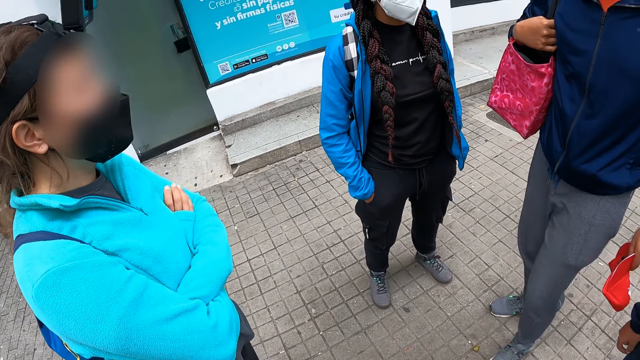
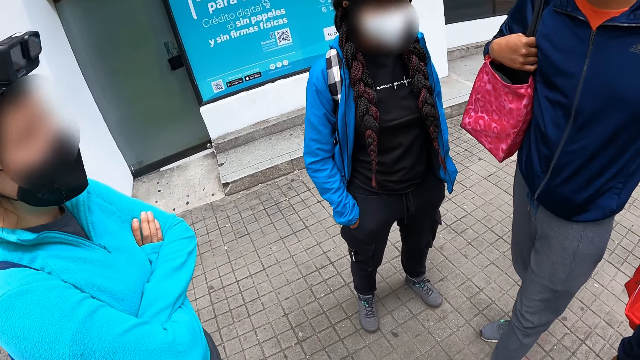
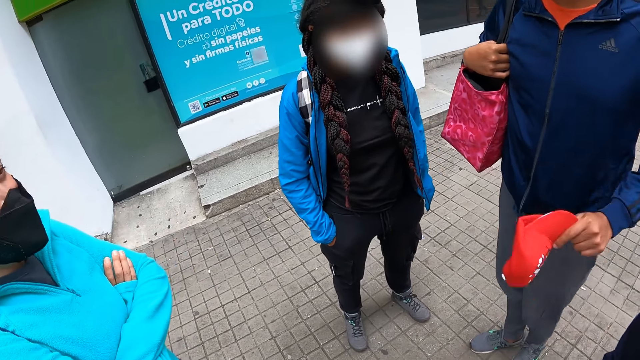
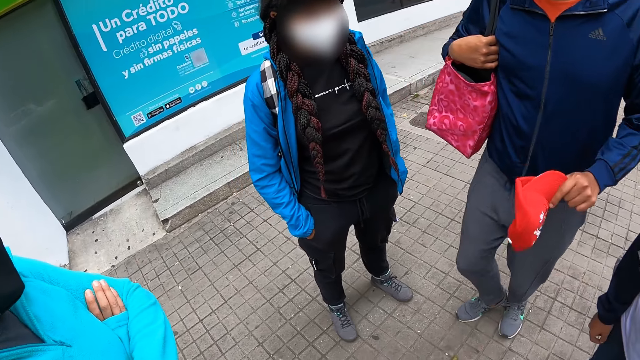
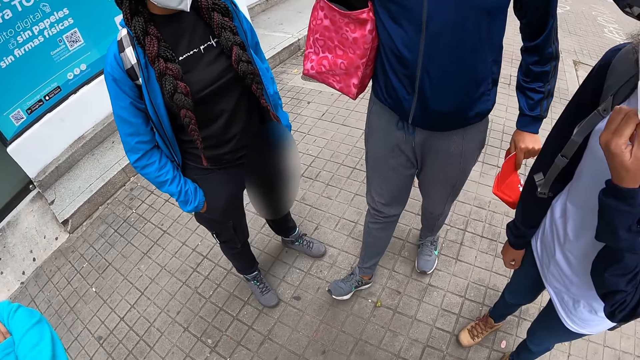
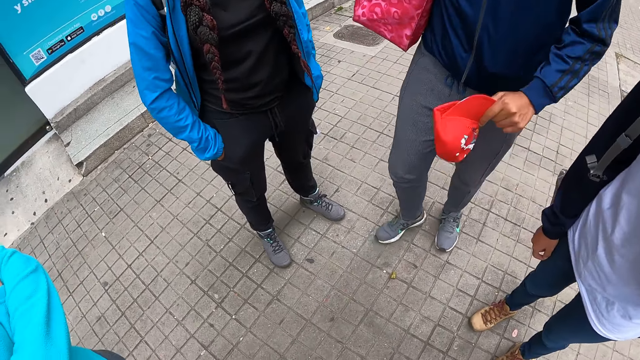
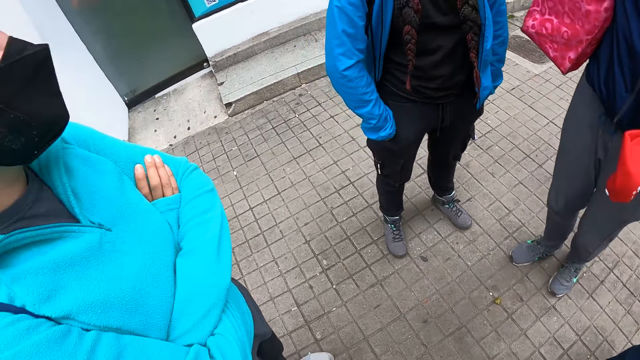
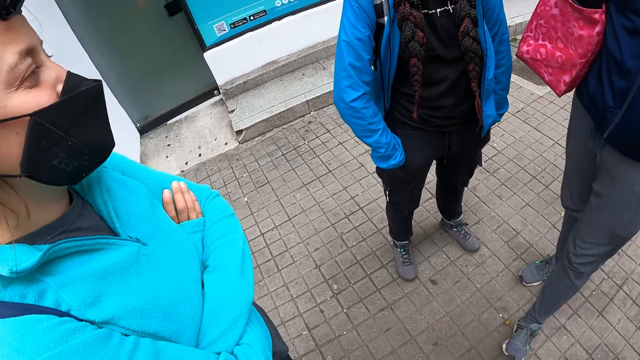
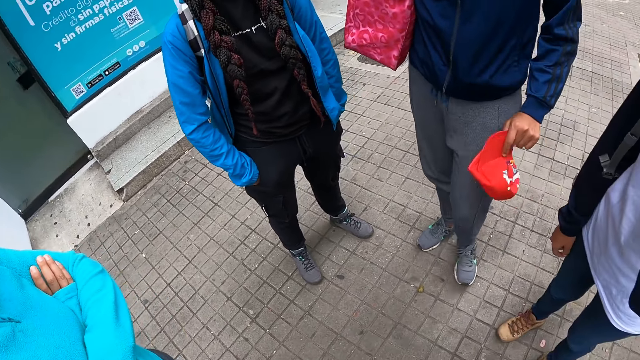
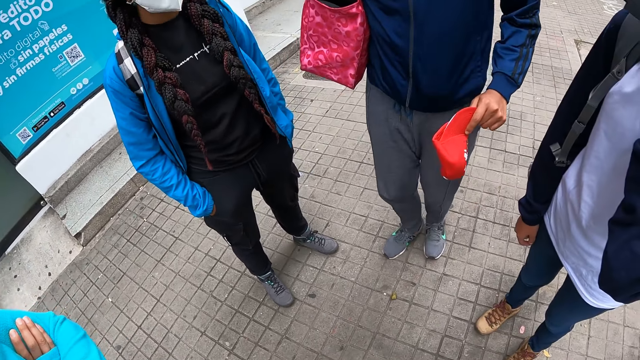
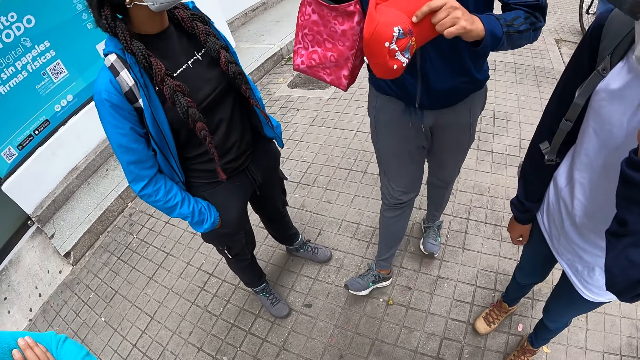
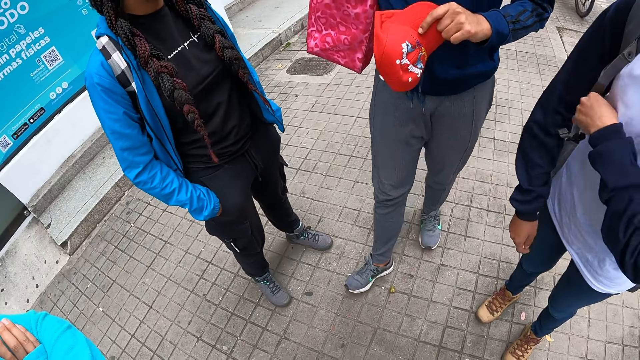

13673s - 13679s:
The man dances.

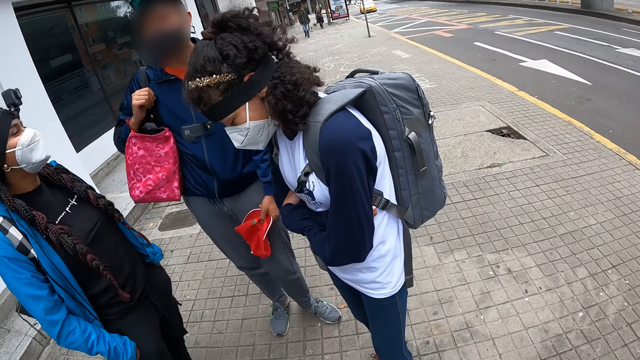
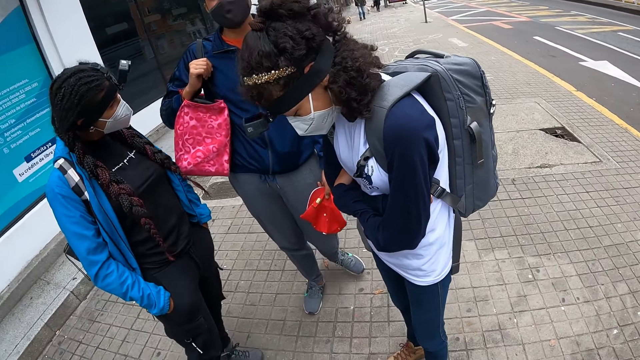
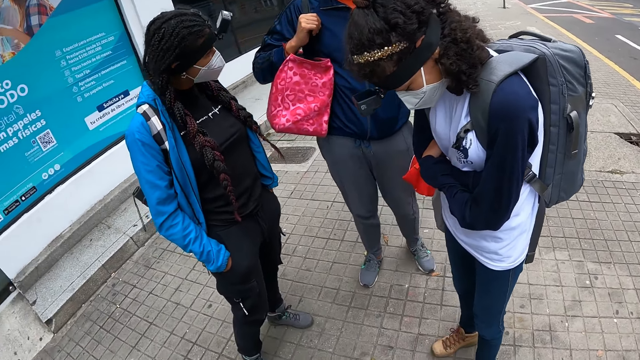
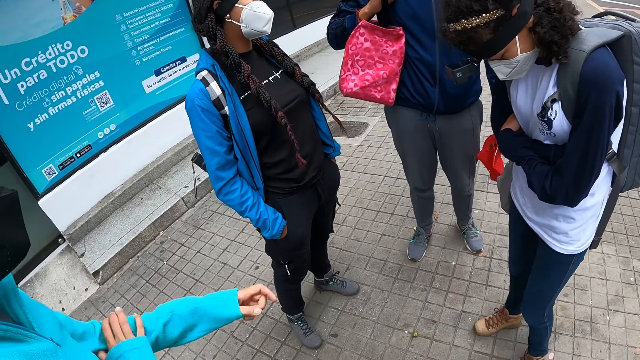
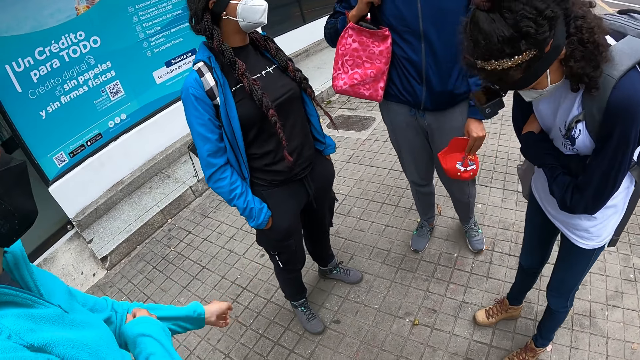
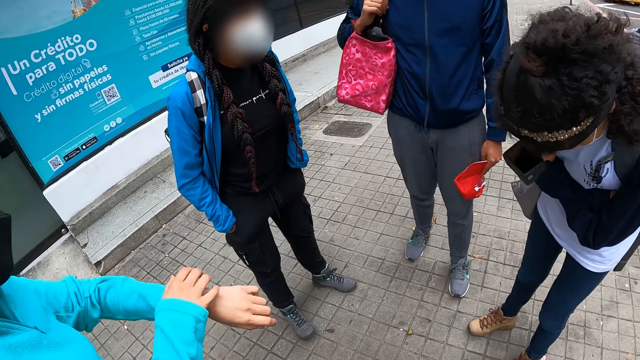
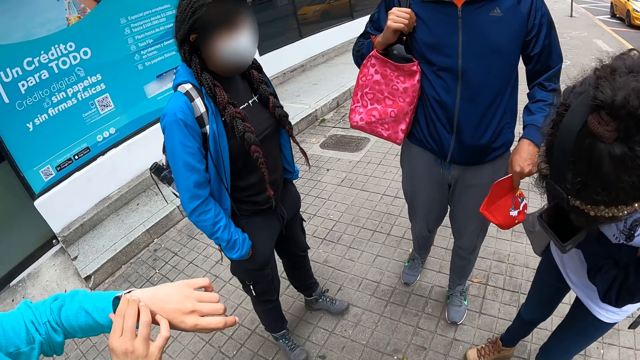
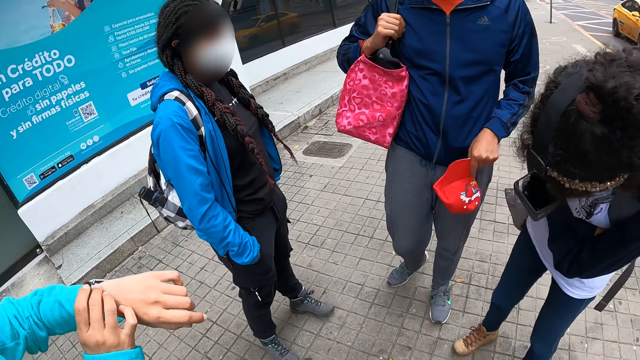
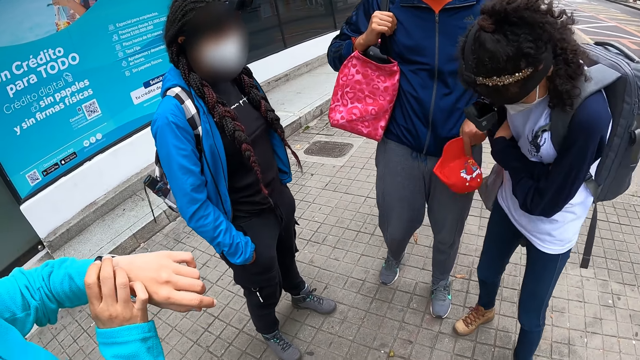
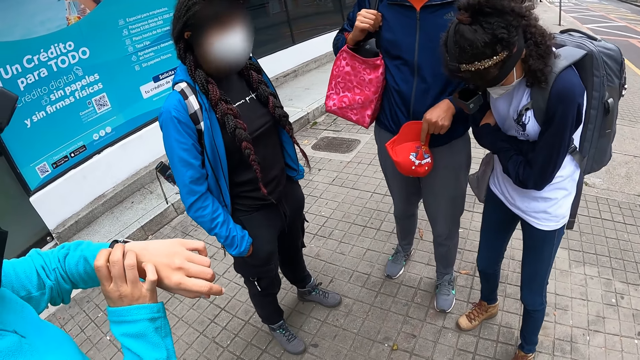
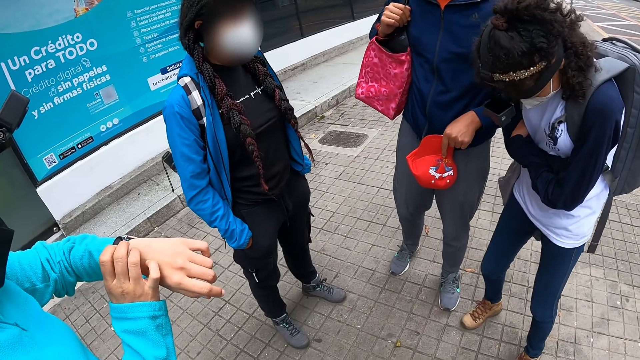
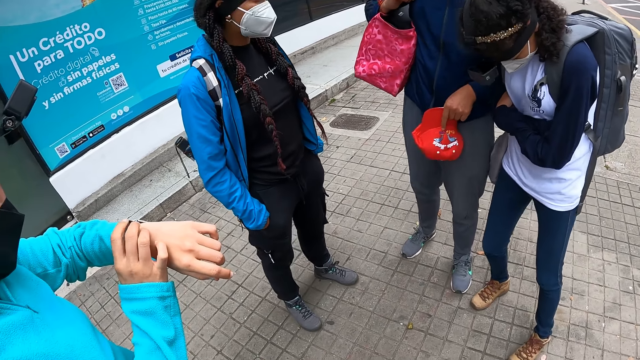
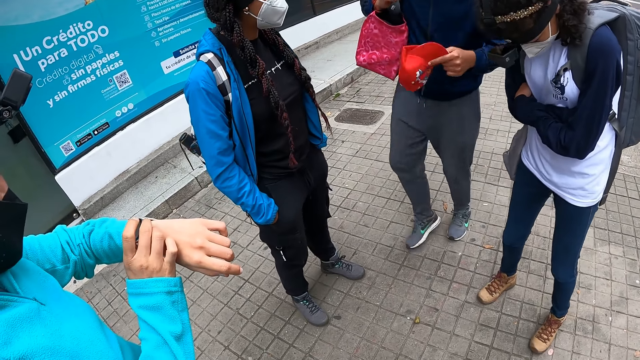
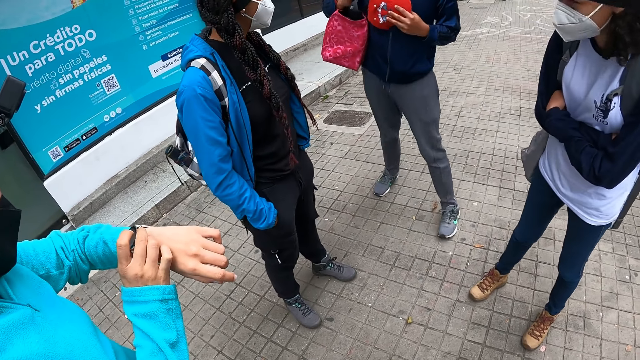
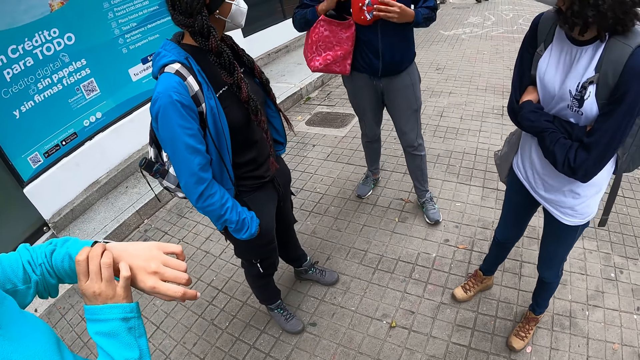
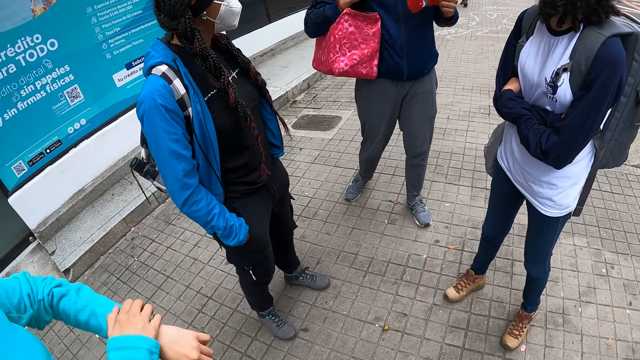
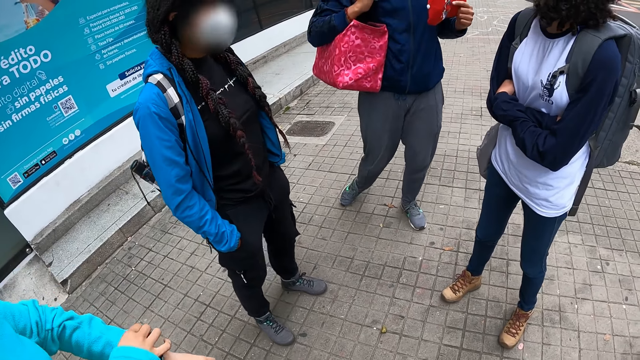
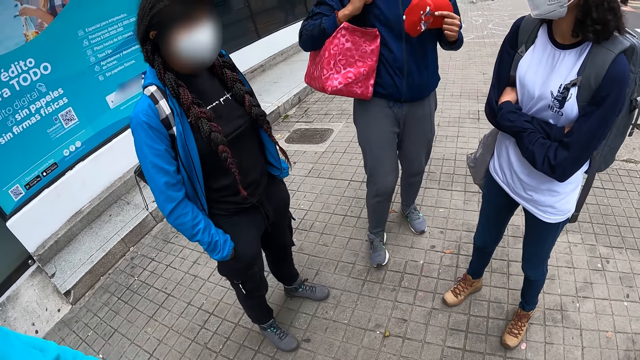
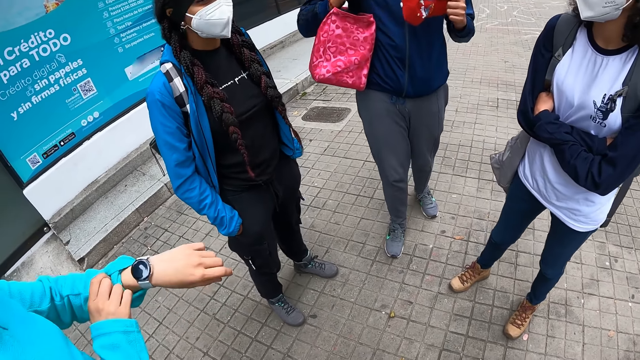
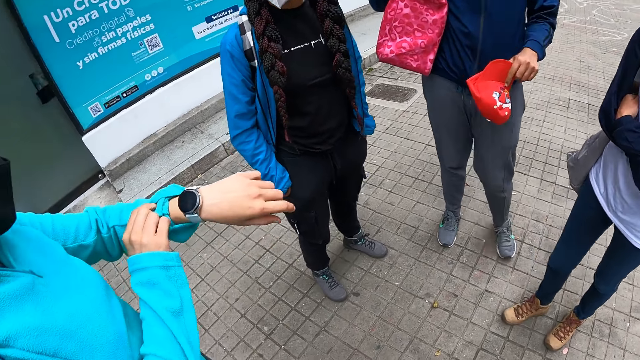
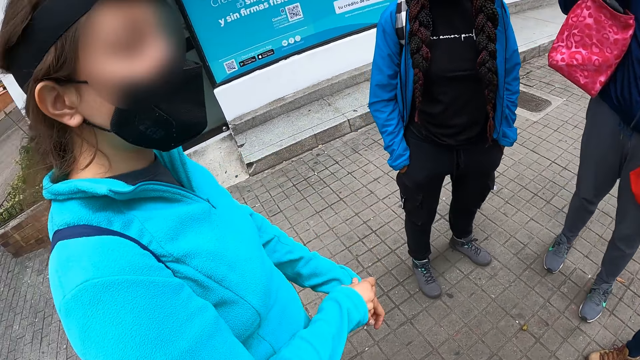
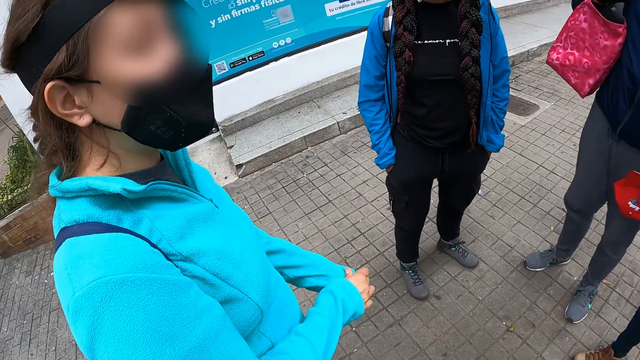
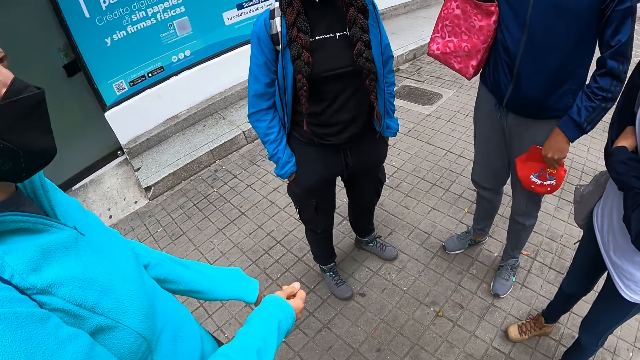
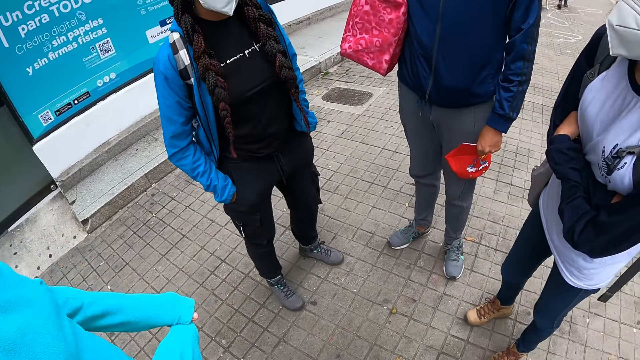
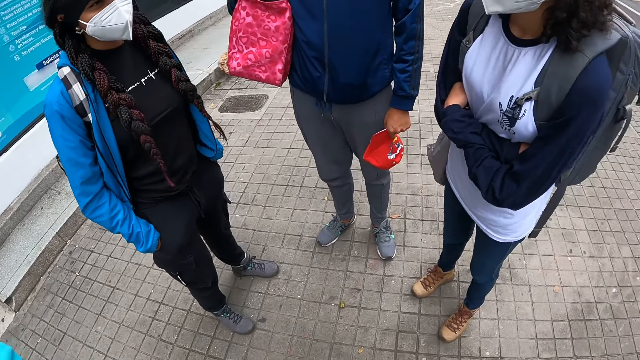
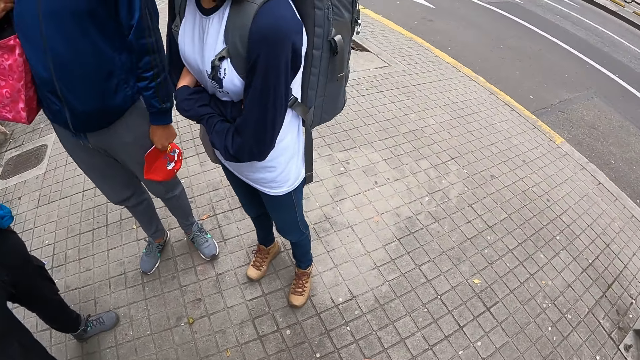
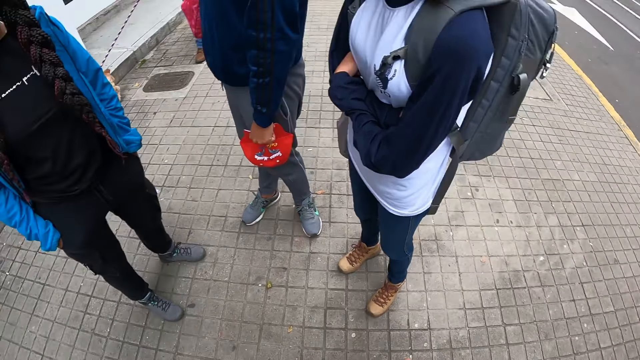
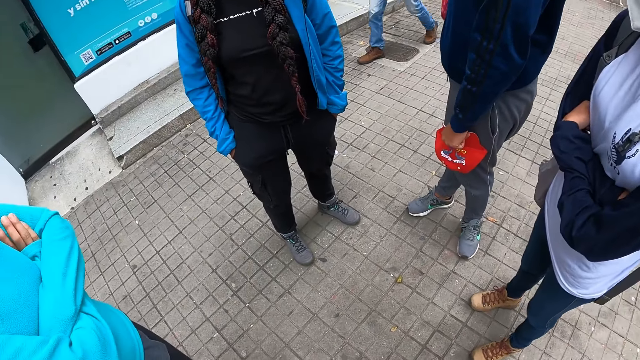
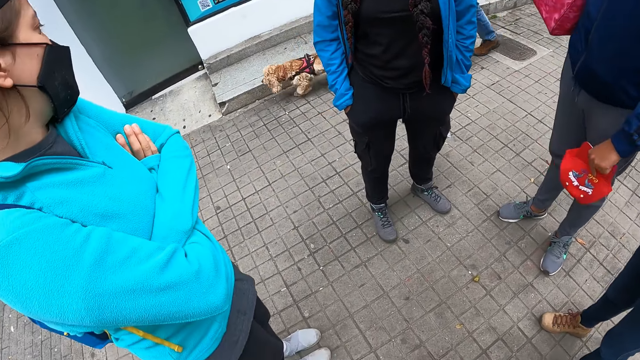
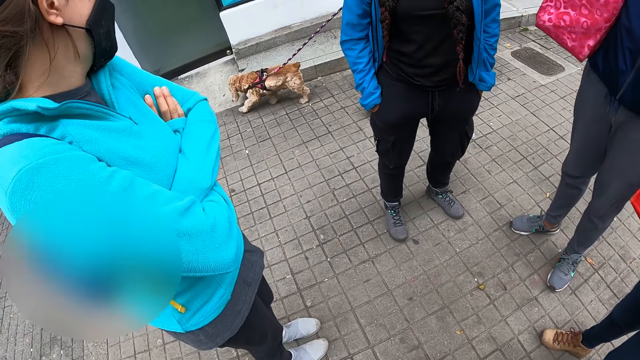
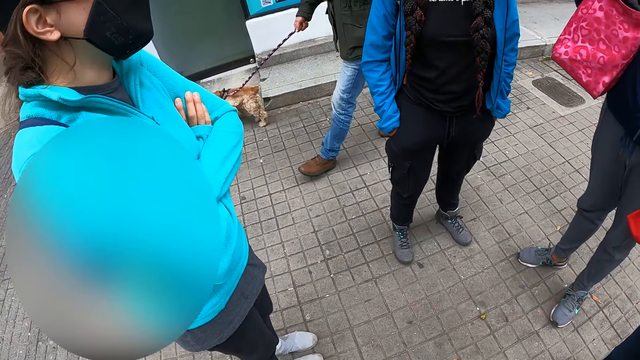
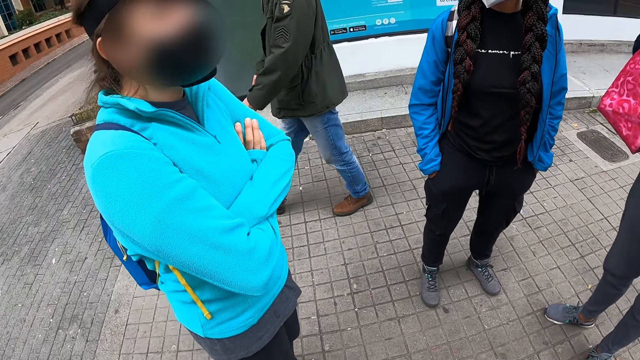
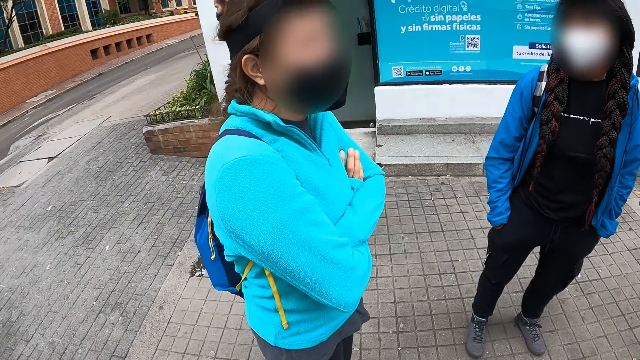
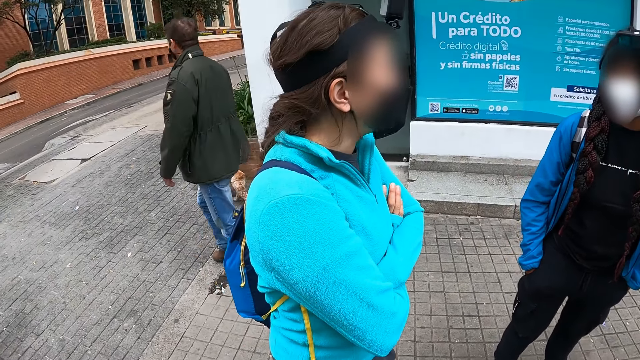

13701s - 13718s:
The woman raises her left hand and operates the wrist watch on her left hand.
